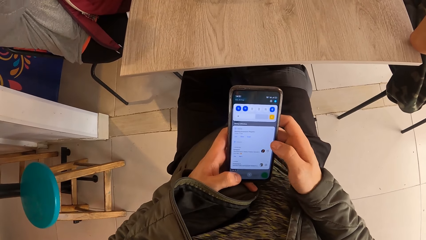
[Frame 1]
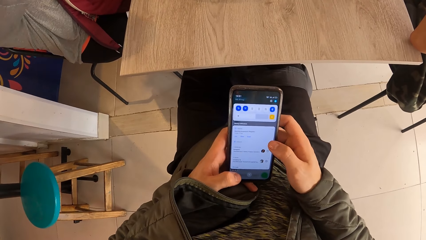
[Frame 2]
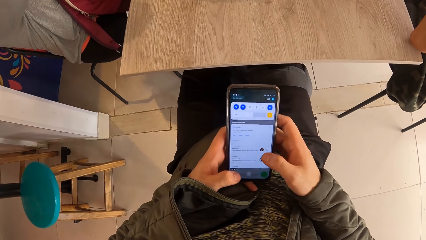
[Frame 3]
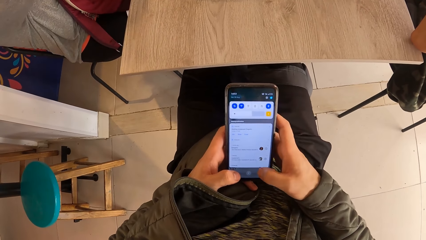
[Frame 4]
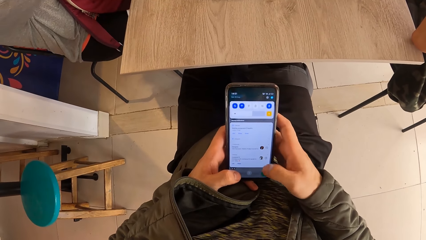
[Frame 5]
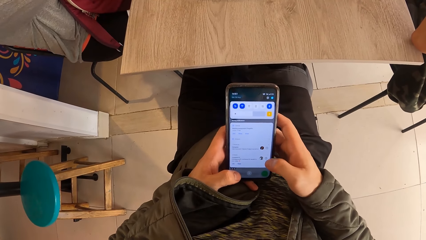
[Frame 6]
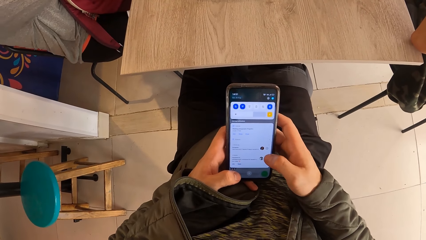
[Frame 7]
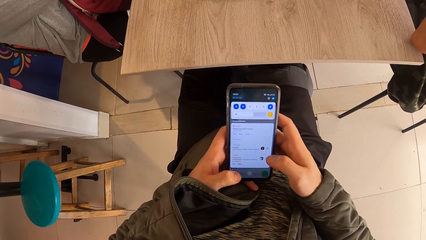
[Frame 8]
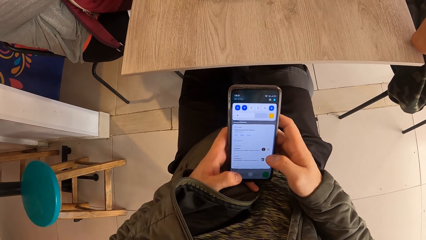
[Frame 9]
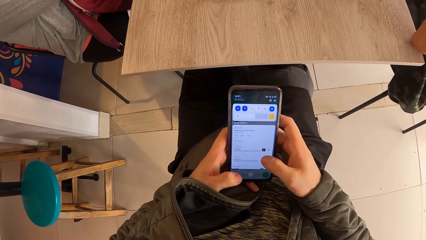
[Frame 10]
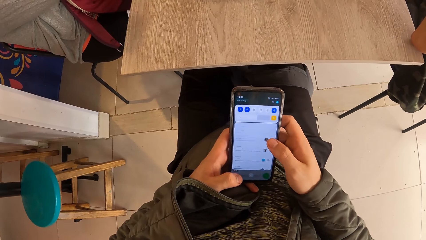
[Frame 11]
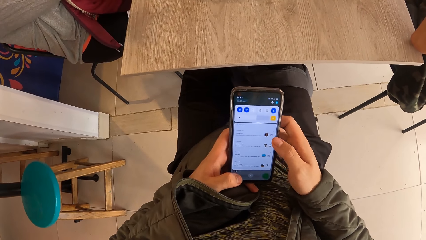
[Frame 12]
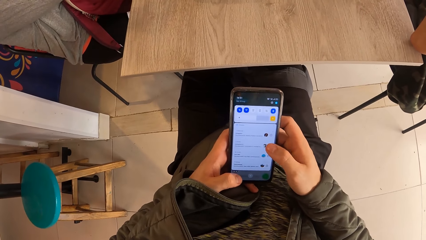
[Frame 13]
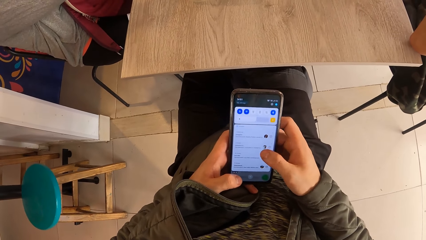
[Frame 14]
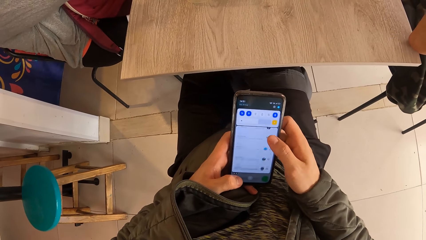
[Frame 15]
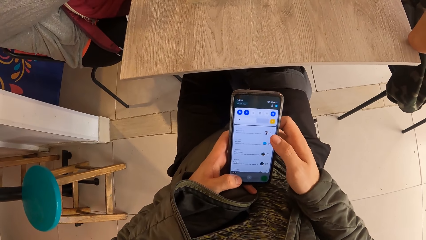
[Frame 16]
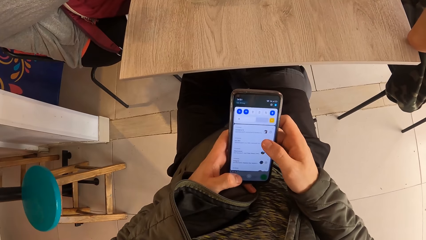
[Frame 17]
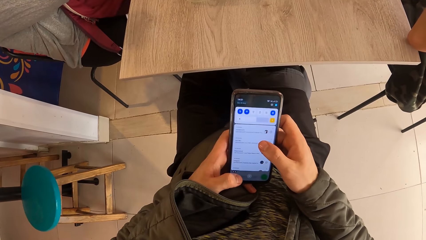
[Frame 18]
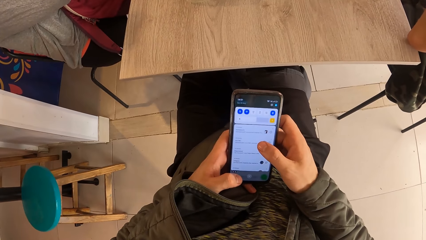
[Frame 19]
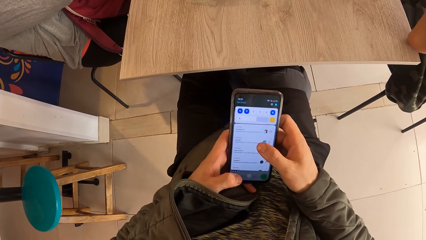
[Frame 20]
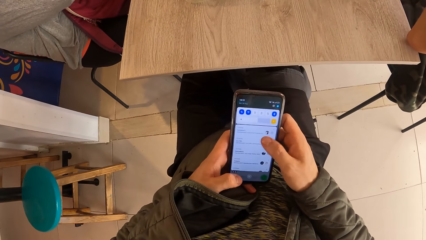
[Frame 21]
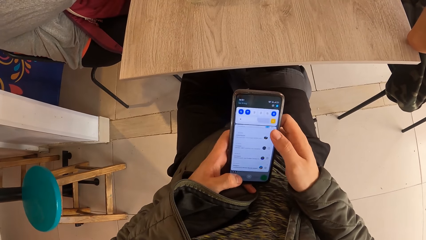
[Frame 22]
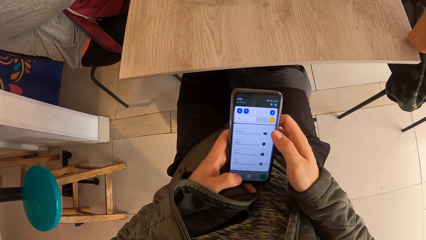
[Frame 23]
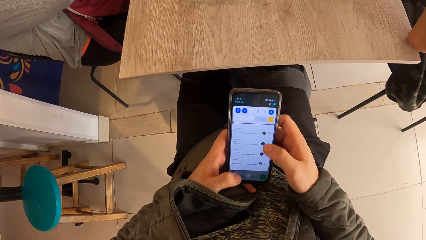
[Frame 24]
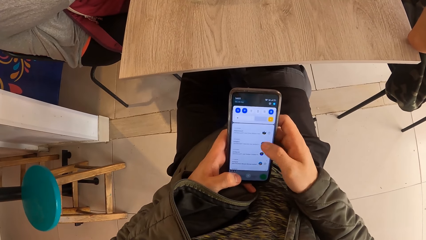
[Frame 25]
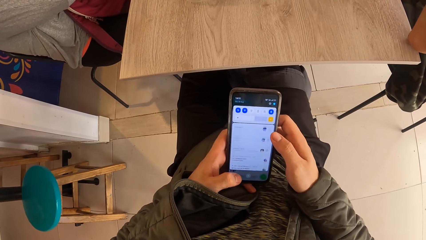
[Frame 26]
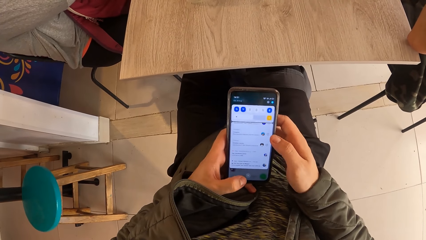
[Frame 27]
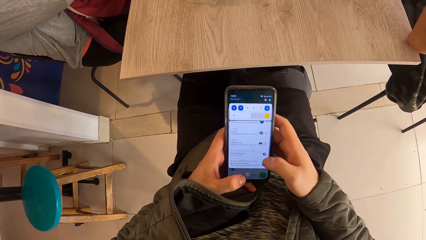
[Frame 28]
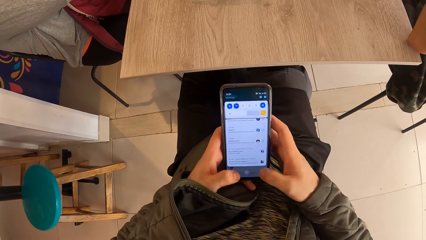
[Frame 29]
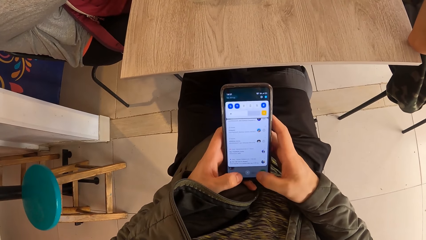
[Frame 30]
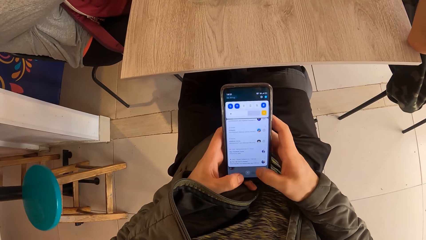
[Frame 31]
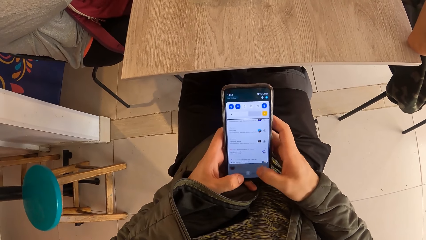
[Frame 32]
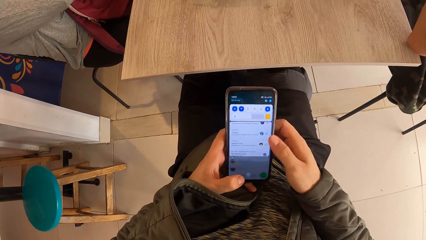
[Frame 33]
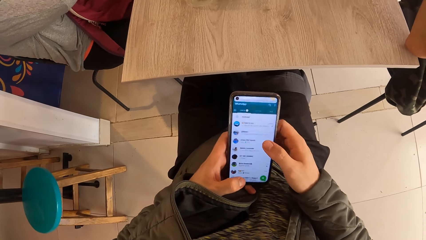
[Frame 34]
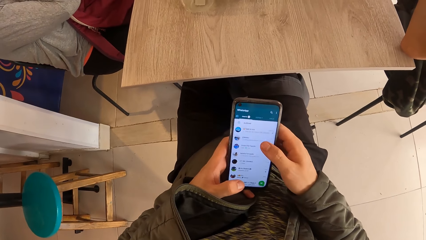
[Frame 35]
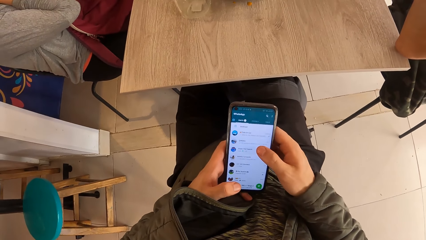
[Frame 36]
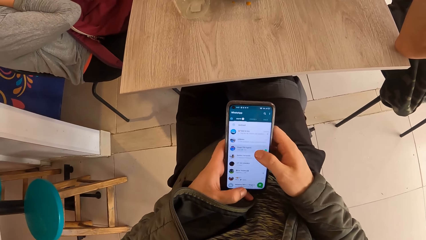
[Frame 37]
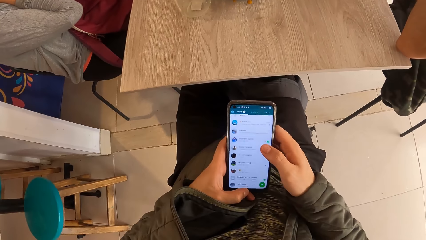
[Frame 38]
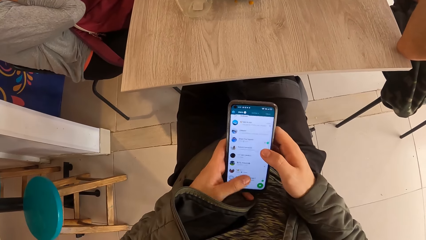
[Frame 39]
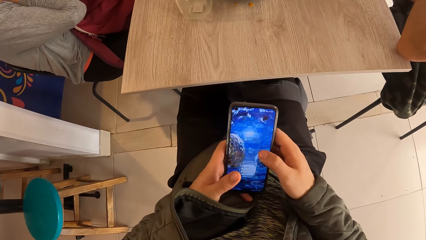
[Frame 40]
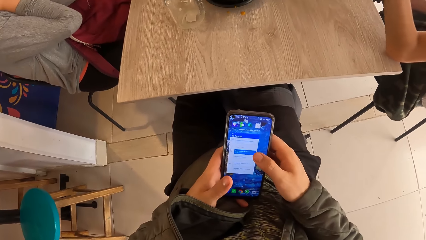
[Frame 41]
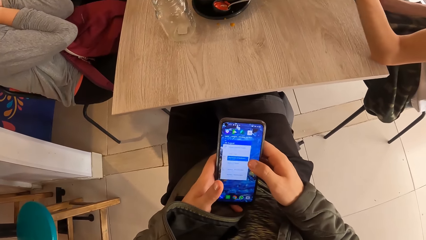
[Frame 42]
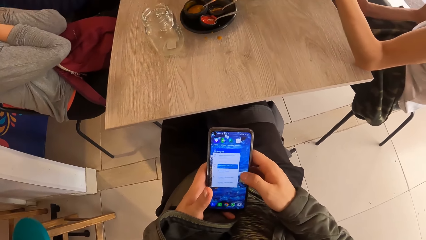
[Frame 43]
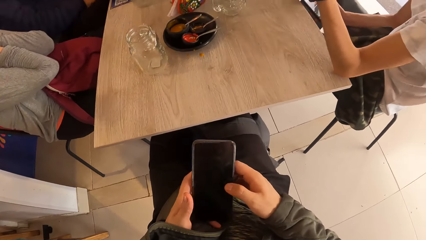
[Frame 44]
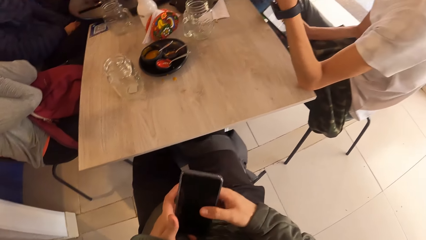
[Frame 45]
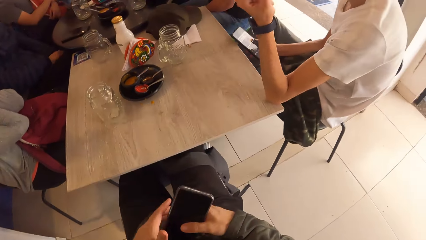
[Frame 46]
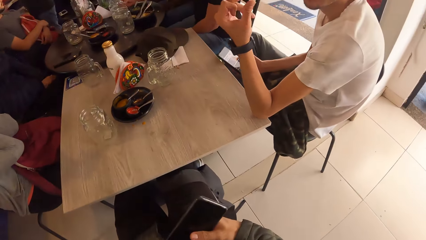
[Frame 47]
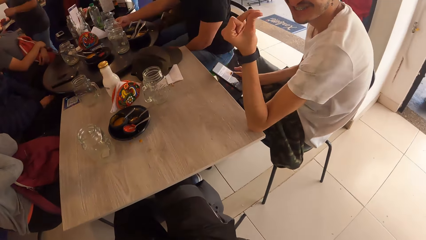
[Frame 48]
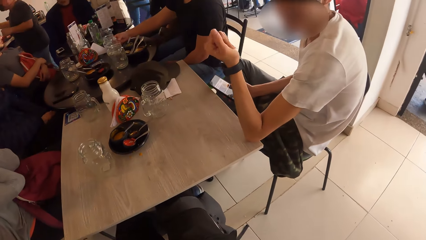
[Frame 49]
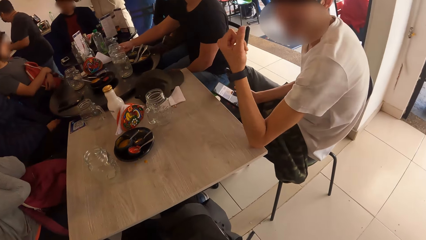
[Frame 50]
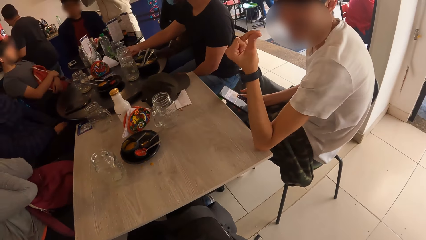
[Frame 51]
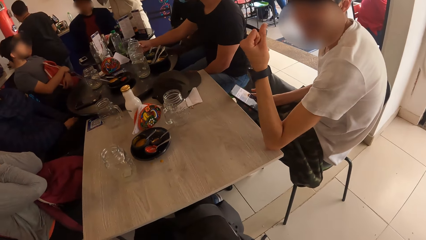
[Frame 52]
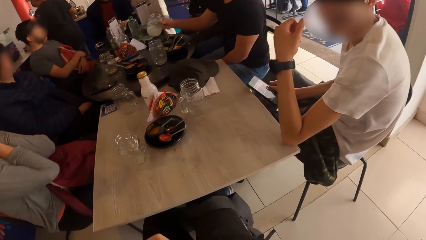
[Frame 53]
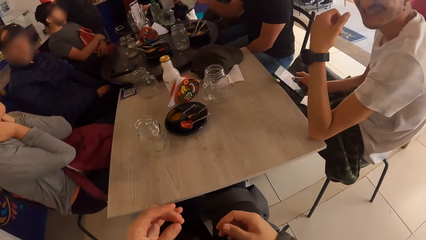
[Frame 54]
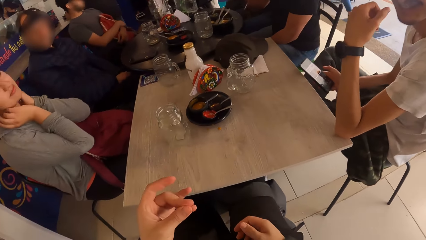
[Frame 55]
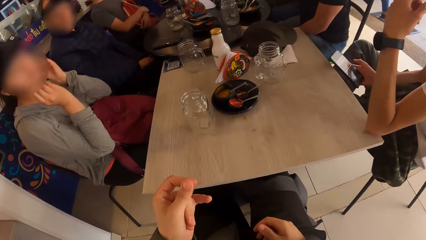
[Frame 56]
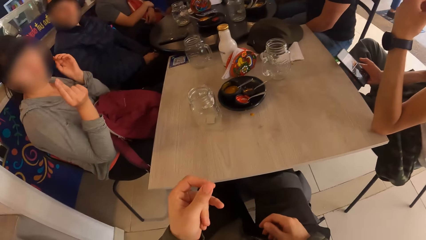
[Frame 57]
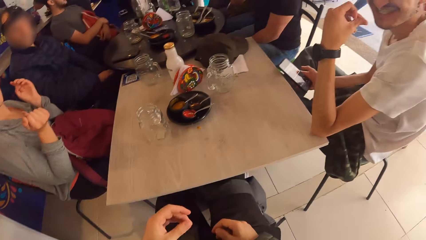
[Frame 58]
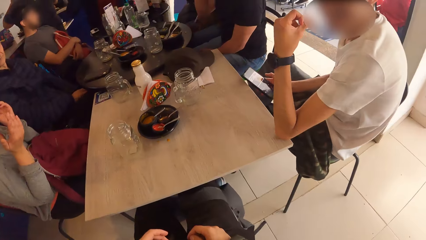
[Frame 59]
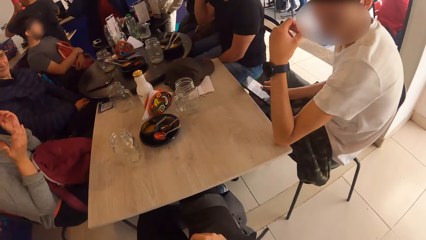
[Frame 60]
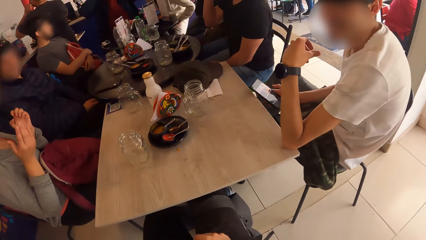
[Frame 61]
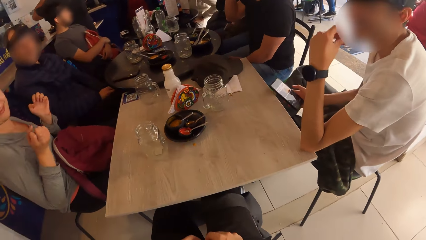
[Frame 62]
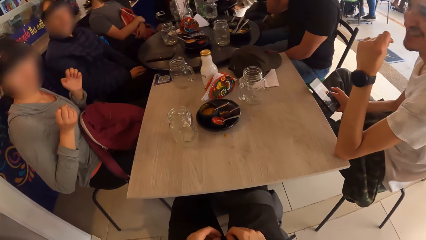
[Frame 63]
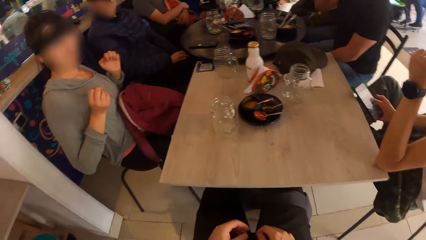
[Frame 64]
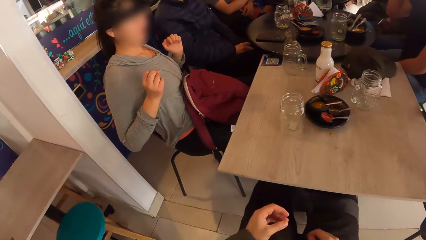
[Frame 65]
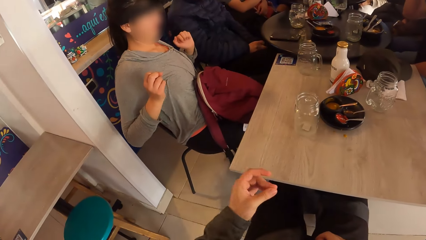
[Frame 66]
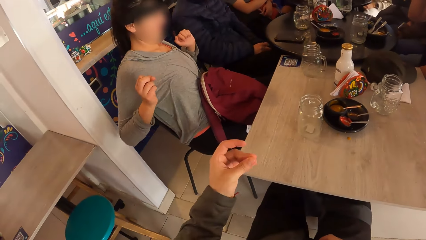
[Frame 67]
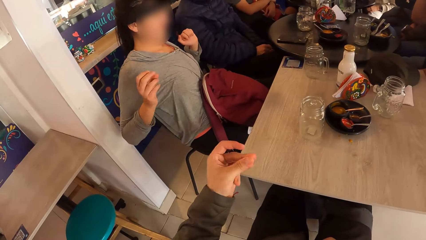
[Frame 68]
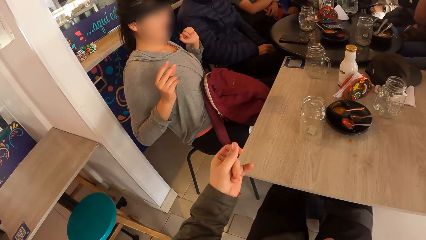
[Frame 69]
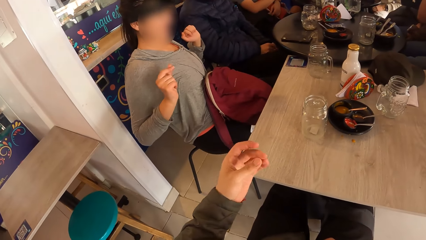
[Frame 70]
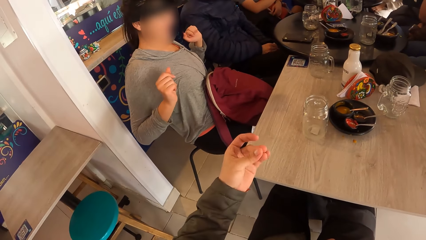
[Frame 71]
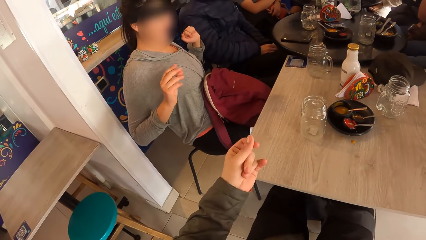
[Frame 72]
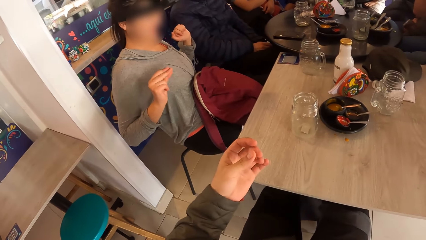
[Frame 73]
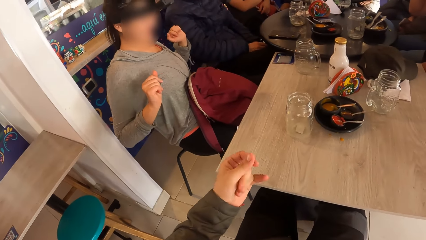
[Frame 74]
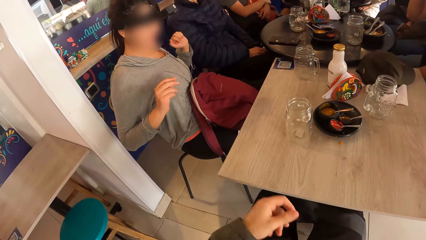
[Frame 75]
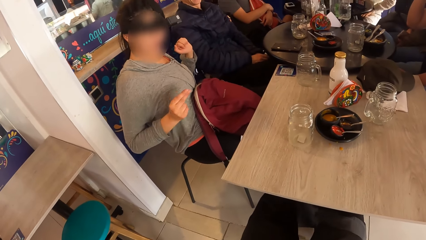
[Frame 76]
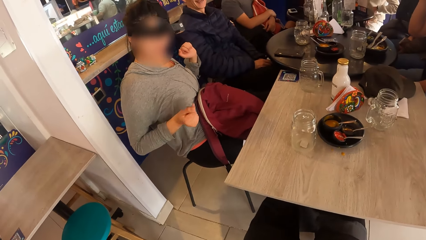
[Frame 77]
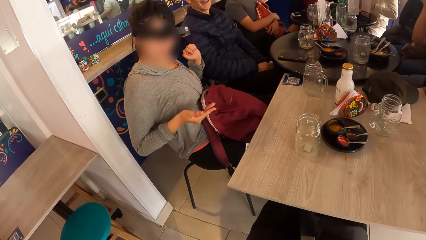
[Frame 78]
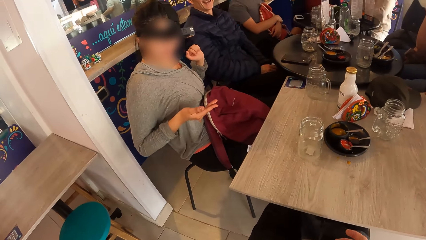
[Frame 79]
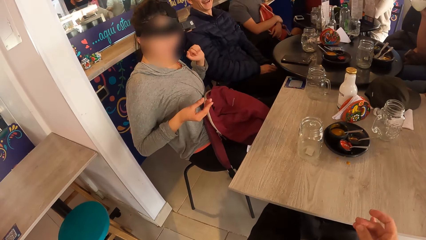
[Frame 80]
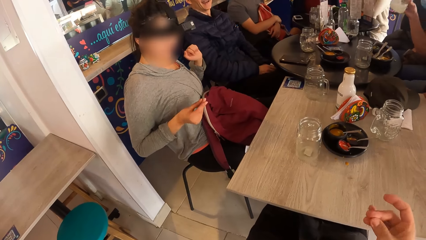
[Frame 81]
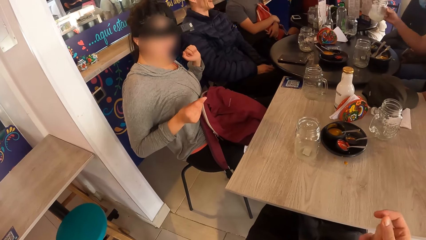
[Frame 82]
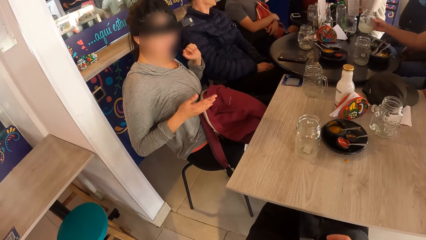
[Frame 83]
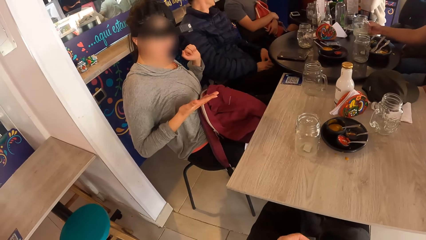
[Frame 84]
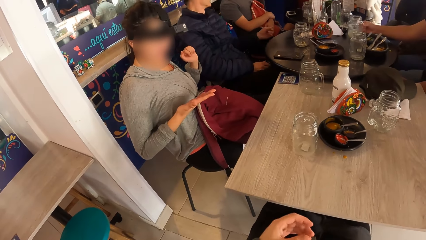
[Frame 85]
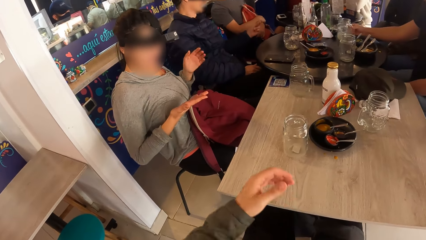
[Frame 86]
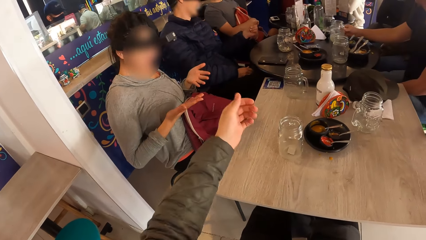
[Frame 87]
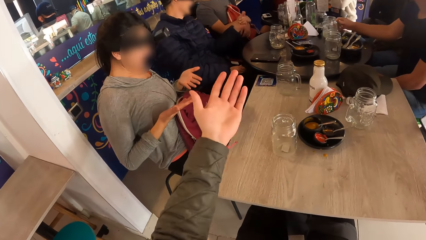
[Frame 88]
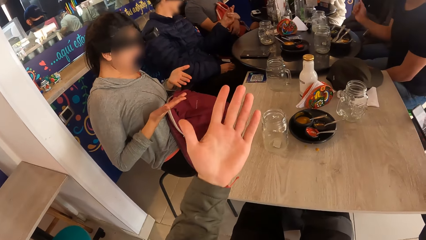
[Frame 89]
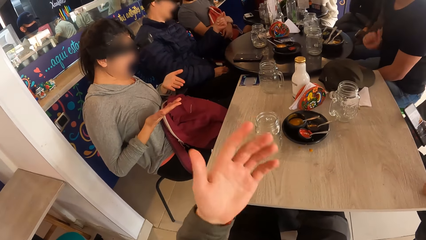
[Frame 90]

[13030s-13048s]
A man moves his hand on a table. The camera wearer operates a mobile phone. They put the phone in their jacket pocket with their right hand. Another man snaps his left hand. The camera wearer looks around a room. Another man picks up a cup from a table with his right hand. The first man interacts with the camera wearer. A woman snaps her right hand. The camera wearer taps their fingers, snaps their left hand, and interacts with a lady. The lady taps her fingers. The man drops the cup on the table with his right hand. Another man snaps his left hand.
